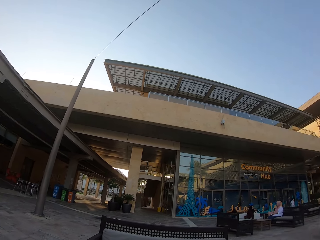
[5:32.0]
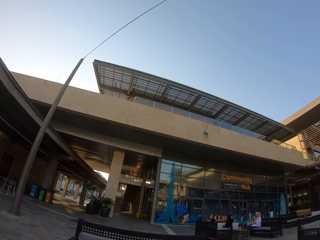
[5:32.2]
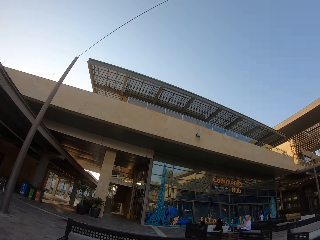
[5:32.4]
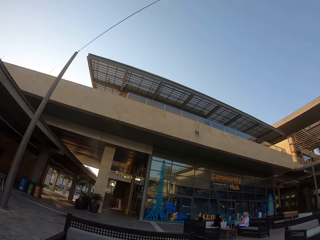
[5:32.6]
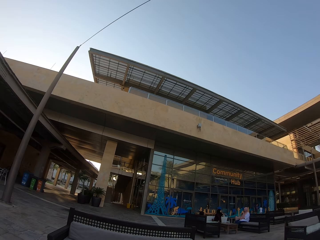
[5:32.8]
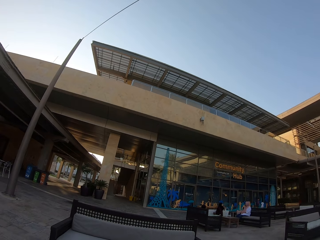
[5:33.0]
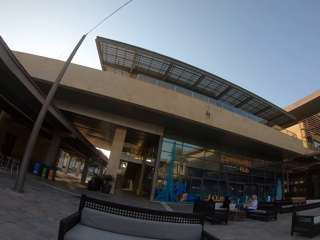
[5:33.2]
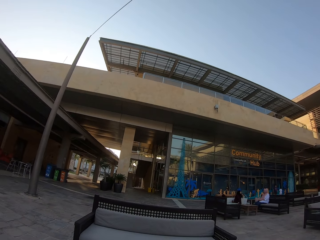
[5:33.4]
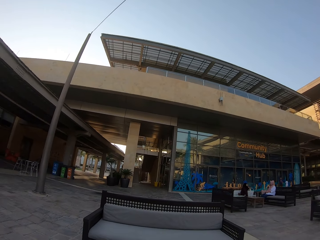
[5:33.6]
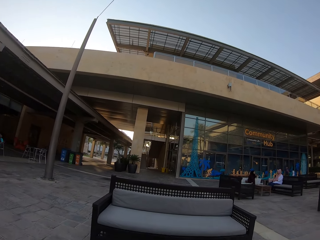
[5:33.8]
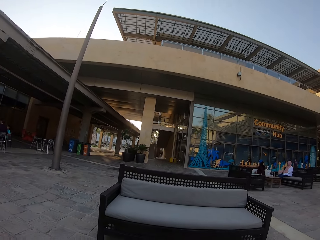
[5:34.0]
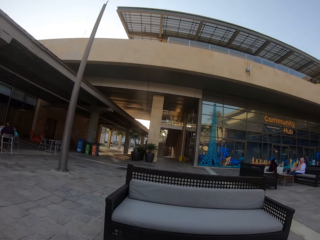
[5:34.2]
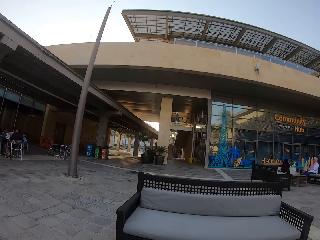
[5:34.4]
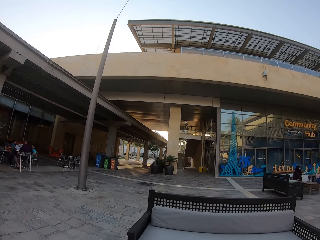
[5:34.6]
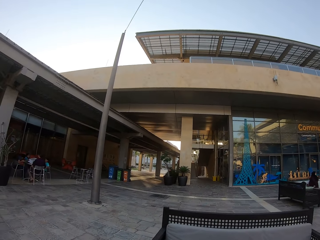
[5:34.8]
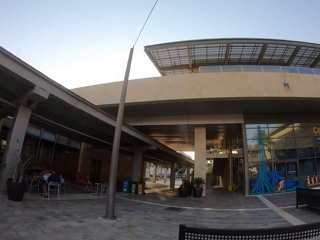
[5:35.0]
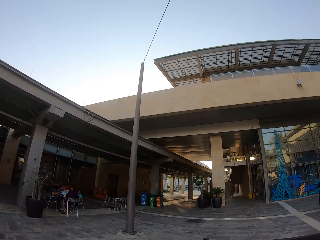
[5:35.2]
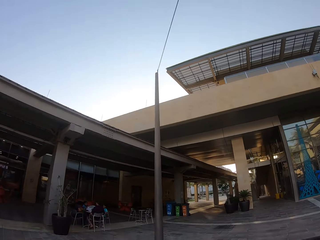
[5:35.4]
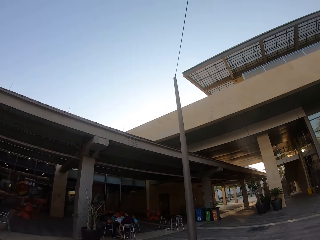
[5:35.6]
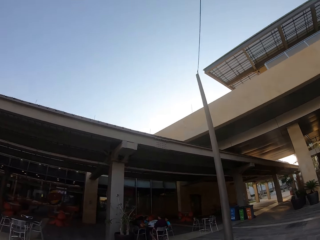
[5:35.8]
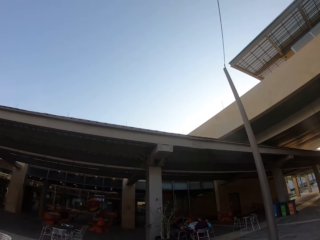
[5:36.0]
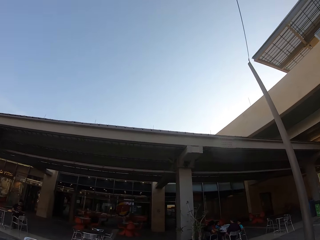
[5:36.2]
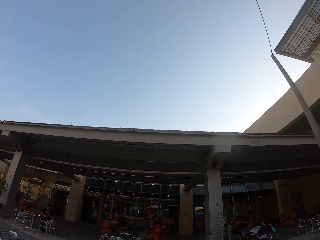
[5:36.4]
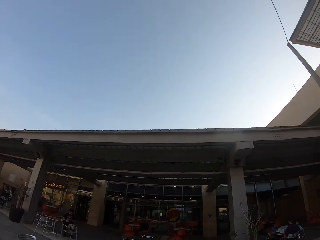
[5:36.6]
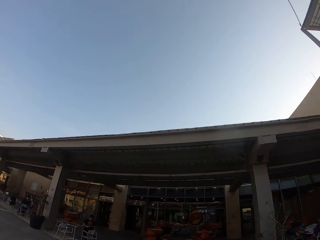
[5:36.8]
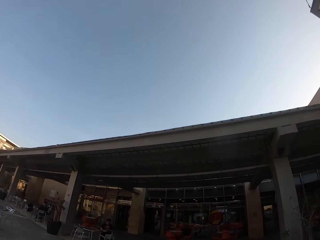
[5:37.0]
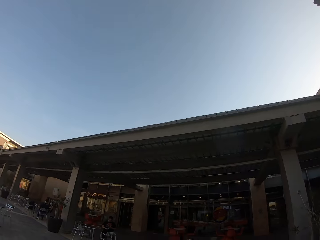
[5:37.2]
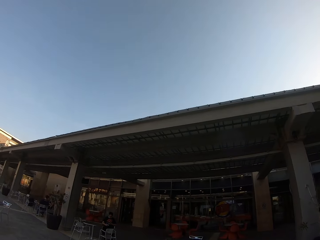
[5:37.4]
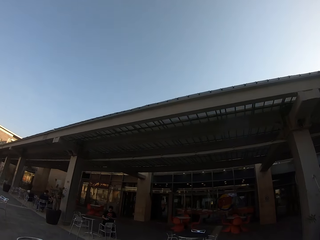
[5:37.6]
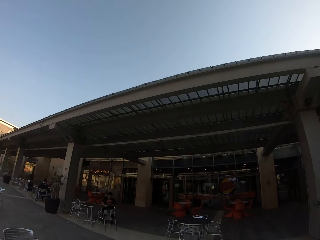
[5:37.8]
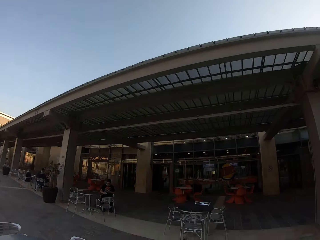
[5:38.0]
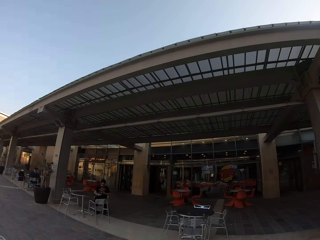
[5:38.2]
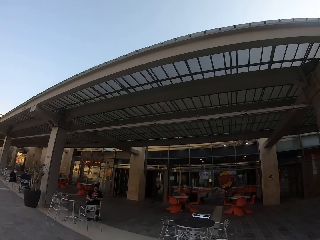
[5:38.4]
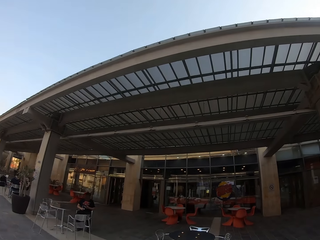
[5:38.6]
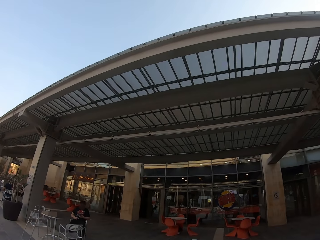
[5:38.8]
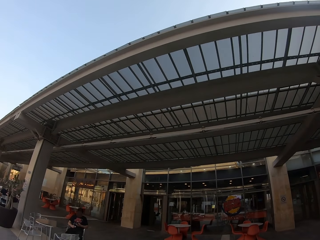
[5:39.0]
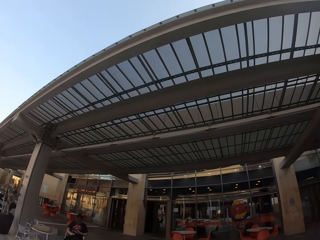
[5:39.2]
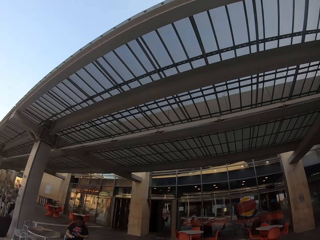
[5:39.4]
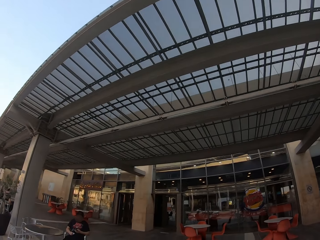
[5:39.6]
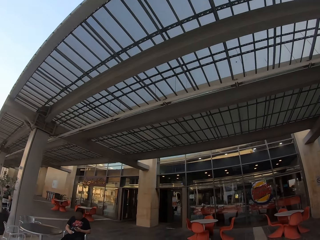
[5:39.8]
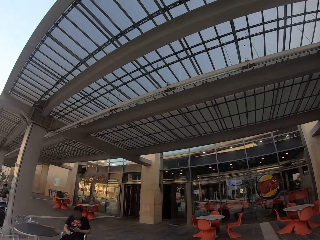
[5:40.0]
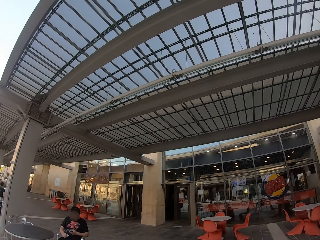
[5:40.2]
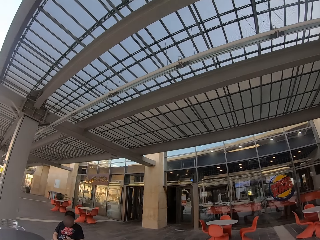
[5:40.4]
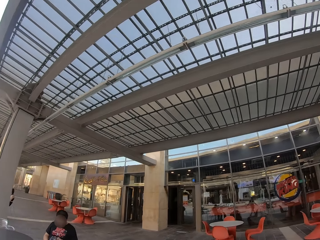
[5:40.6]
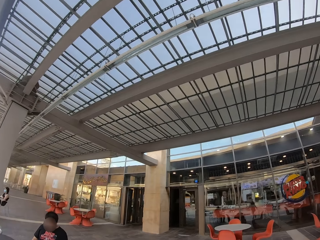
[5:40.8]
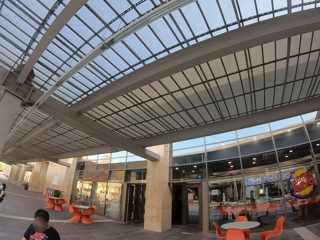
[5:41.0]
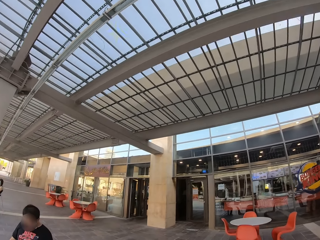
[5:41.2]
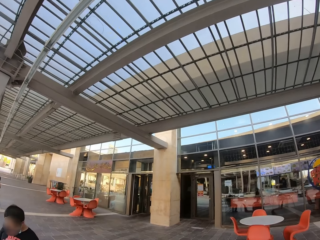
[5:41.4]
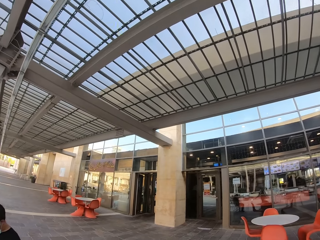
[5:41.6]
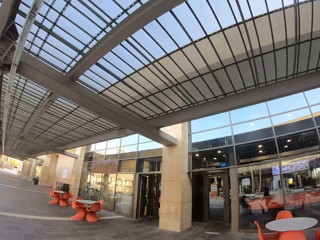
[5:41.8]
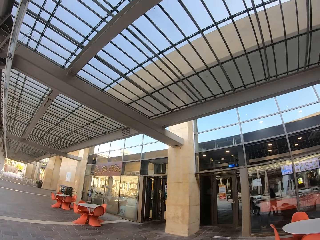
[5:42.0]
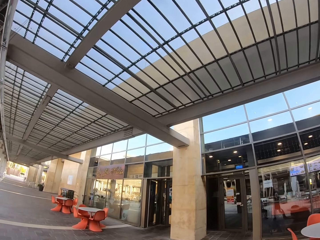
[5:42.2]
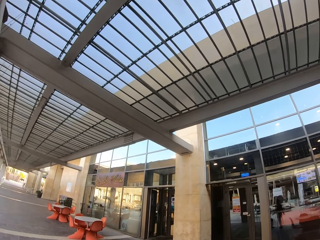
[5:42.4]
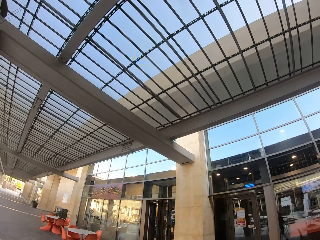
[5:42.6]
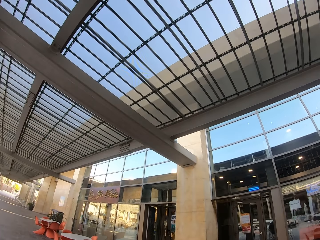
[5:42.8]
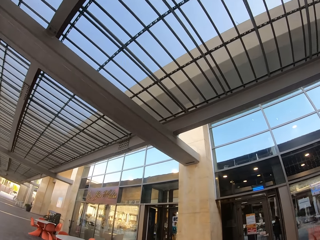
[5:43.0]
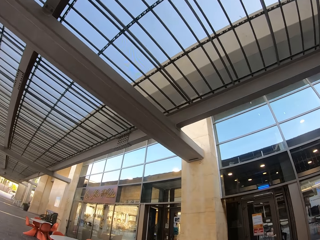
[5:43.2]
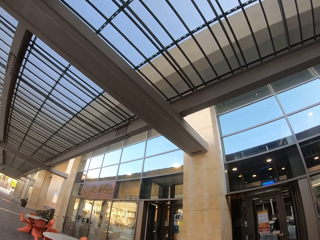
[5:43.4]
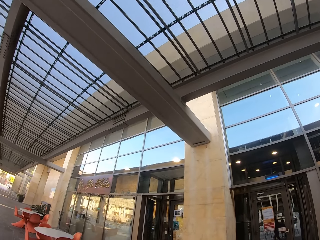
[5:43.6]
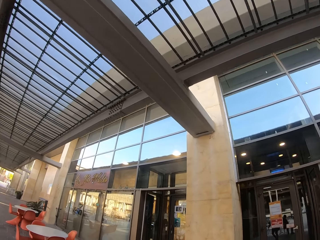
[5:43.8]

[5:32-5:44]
The camera wearer walks towards a building. They stand and walk on the pavement.

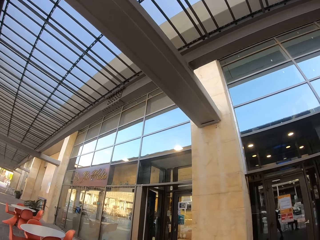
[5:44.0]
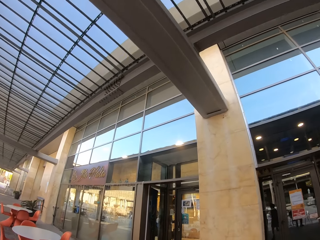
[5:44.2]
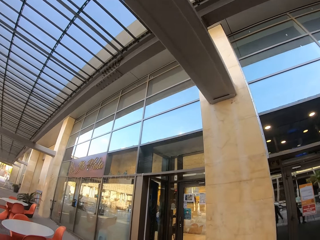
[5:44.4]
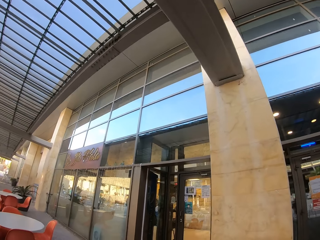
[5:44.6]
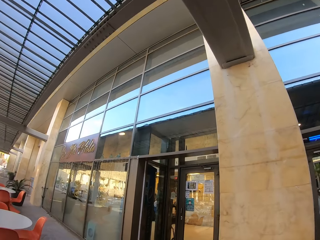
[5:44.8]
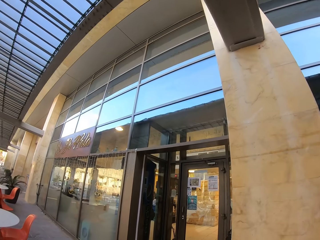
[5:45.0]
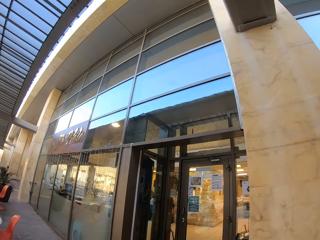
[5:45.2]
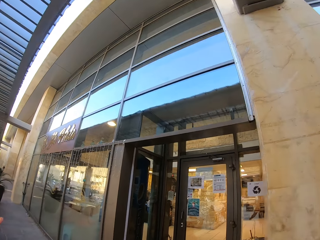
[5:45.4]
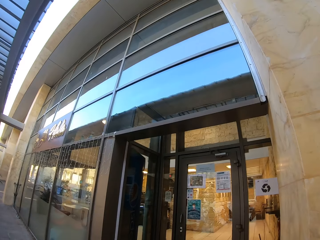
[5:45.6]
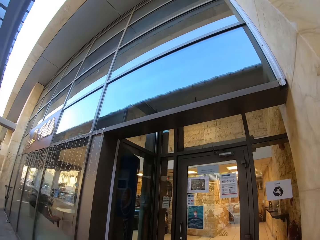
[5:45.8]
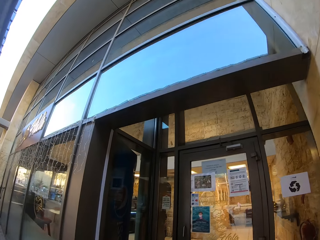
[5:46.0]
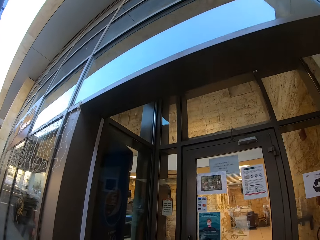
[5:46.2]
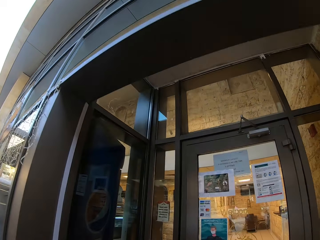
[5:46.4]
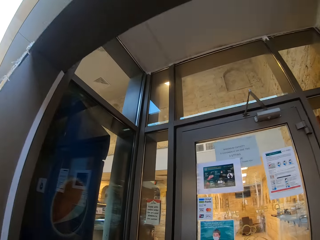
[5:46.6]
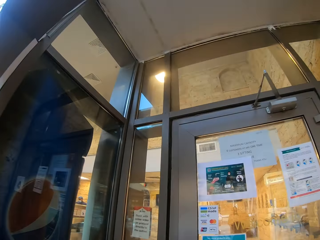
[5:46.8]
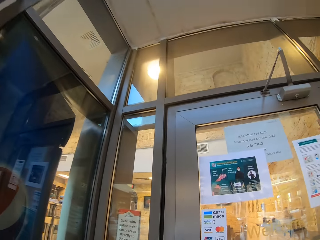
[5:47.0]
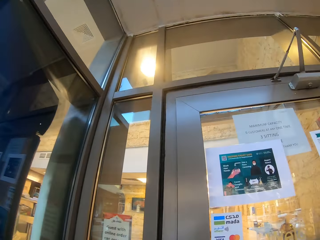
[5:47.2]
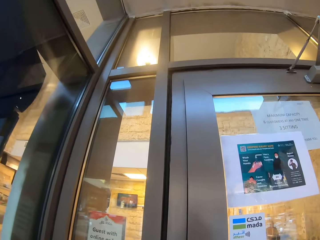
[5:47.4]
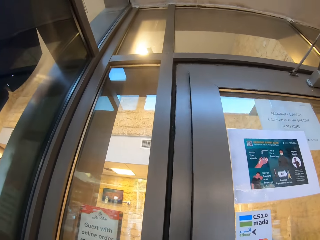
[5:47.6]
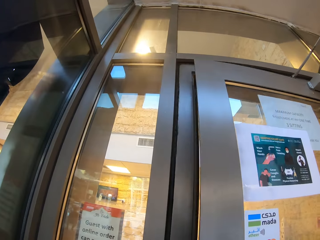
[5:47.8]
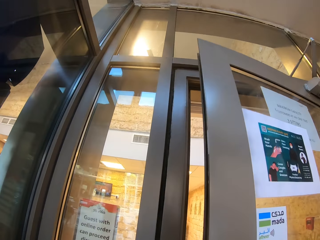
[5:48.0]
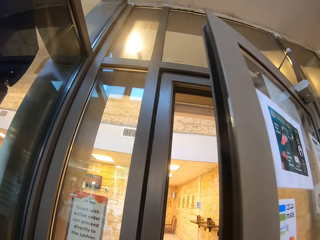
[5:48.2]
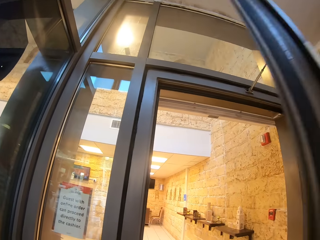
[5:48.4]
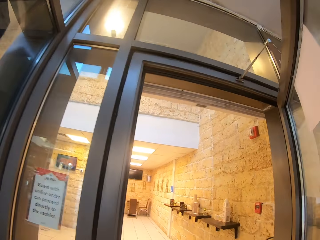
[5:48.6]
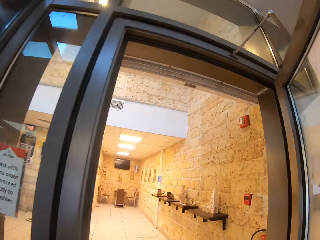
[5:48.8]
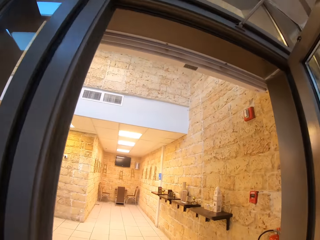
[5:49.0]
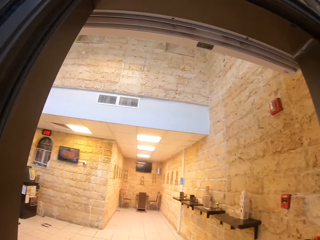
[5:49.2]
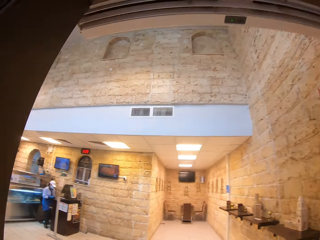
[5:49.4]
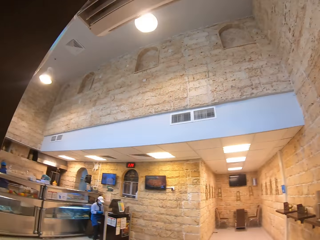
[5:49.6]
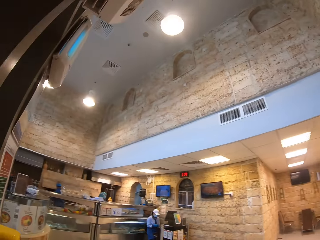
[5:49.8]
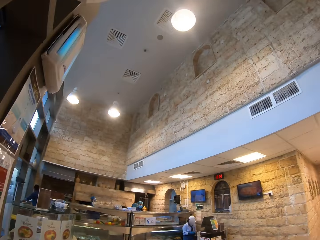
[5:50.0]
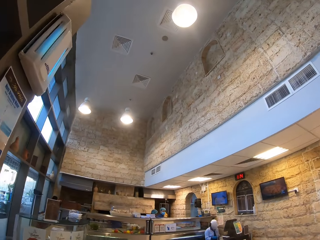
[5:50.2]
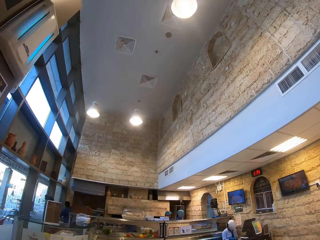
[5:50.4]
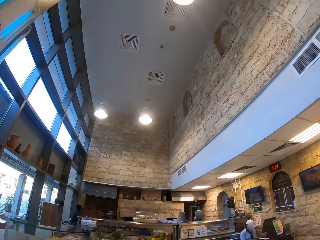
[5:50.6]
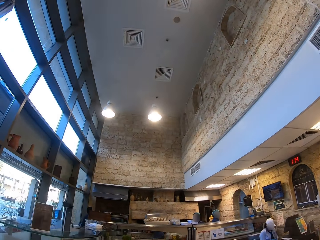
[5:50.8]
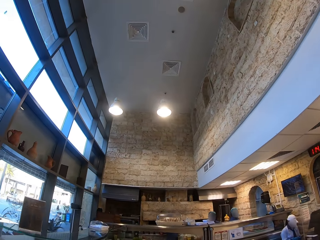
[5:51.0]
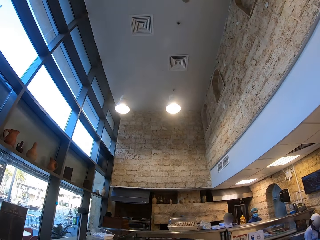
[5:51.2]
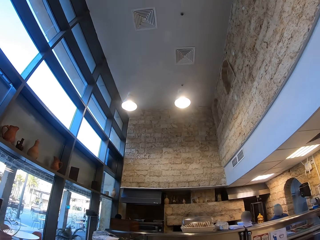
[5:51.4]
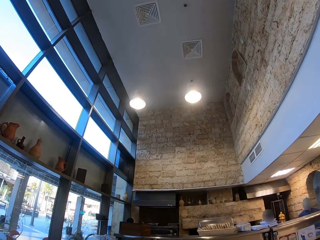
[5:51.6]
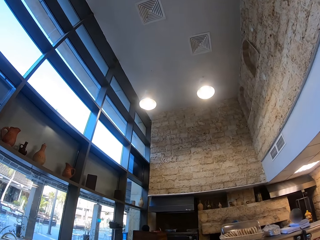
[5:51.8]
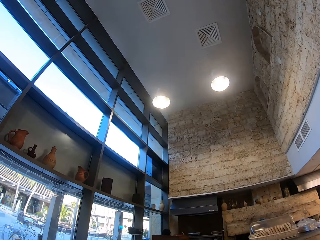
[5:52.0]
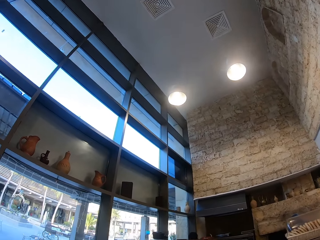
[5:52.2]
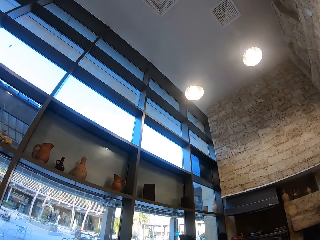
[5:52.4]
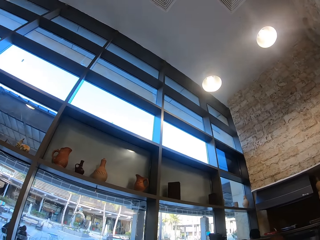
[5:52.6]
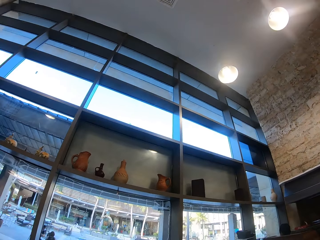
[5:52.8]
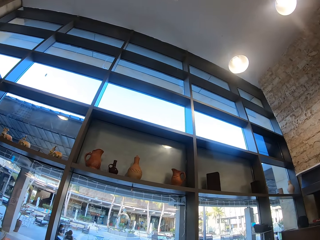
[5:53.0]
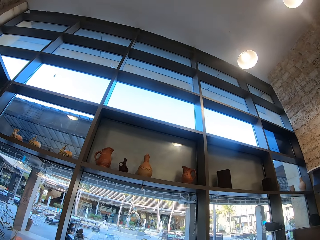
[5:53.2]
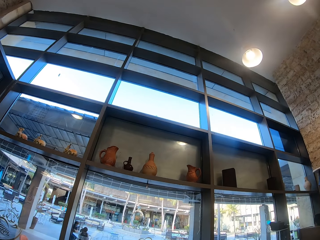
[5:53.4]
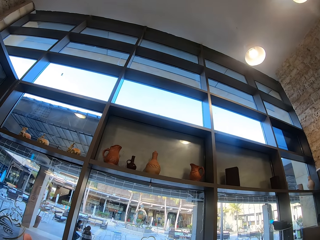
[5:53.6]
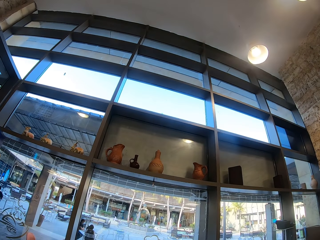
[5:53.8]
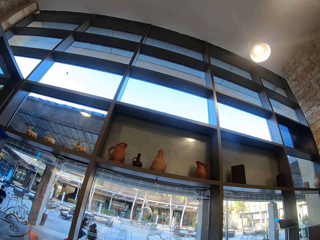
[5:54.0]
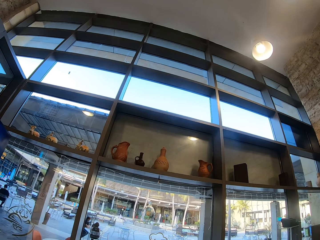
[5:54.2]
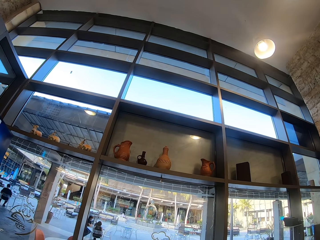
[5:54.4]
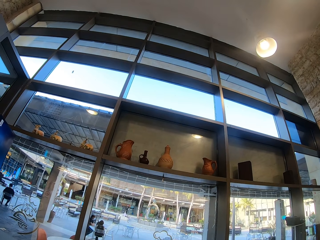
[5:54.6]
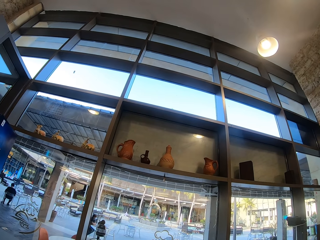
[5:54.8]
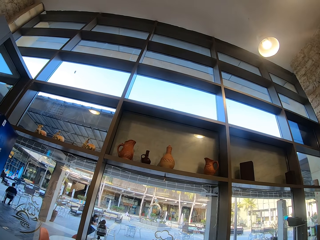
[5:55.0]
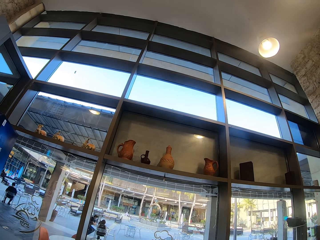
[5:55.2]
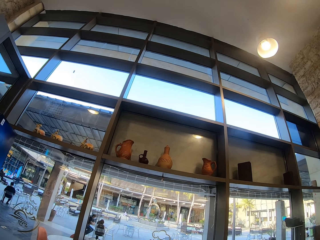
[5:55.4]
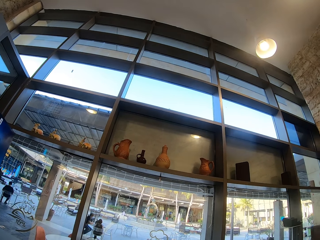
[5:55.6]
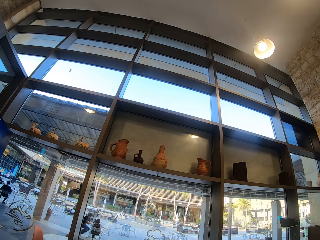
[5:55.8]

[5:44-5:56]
The camera wearer opens a door. They enter into a shop. They look at molded materials.
